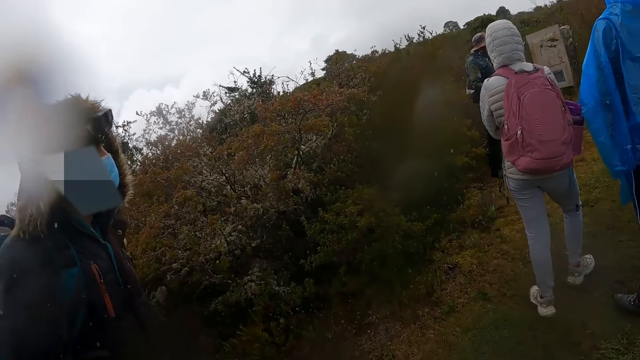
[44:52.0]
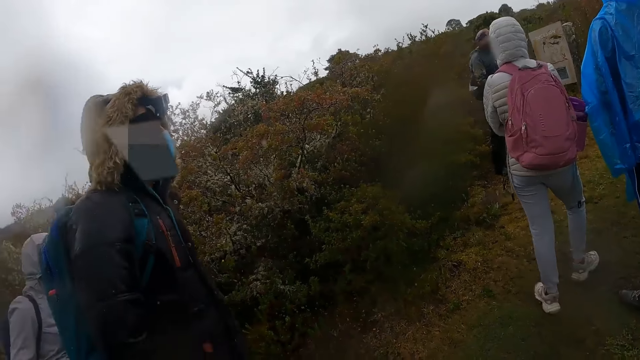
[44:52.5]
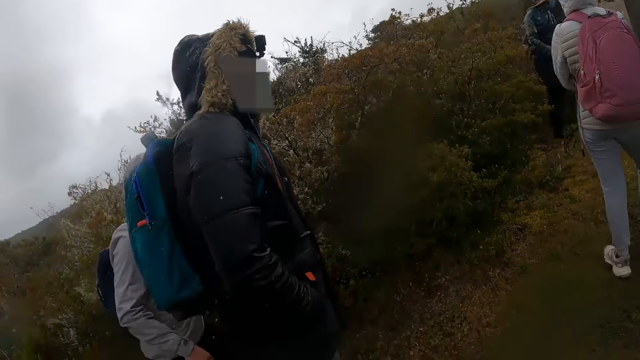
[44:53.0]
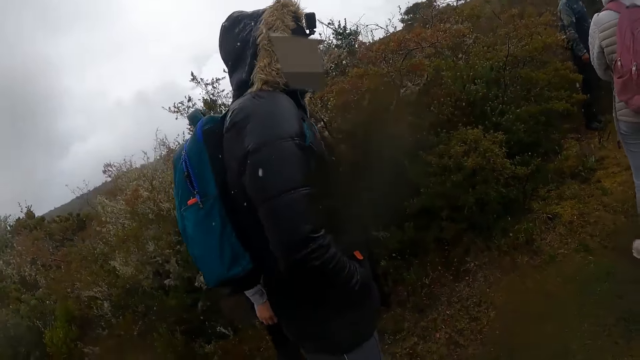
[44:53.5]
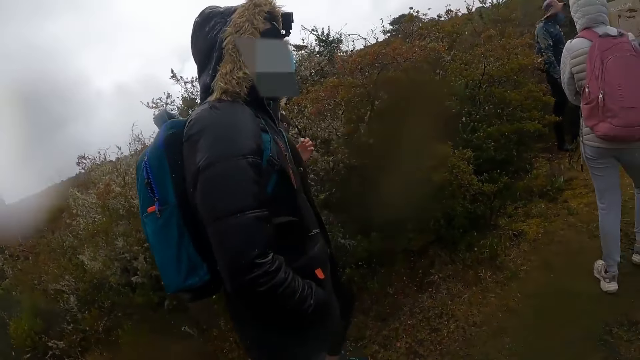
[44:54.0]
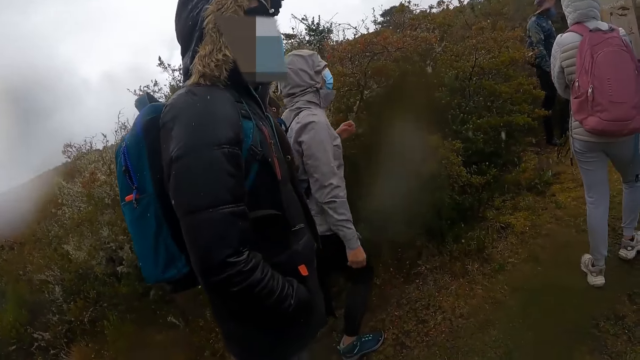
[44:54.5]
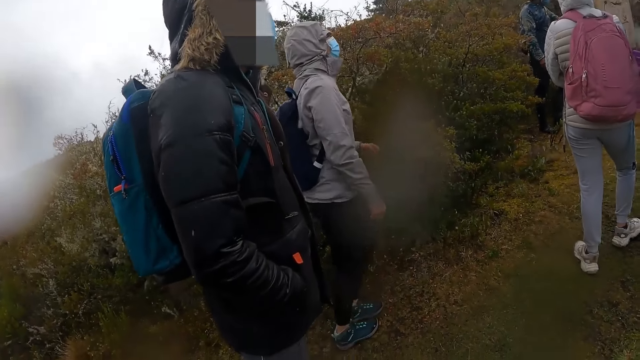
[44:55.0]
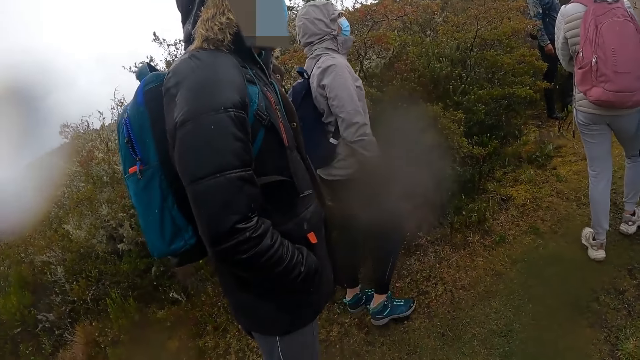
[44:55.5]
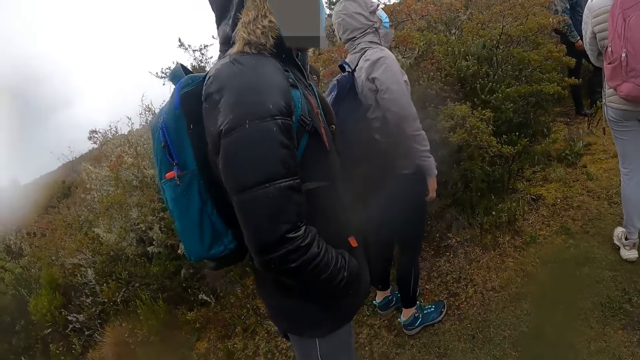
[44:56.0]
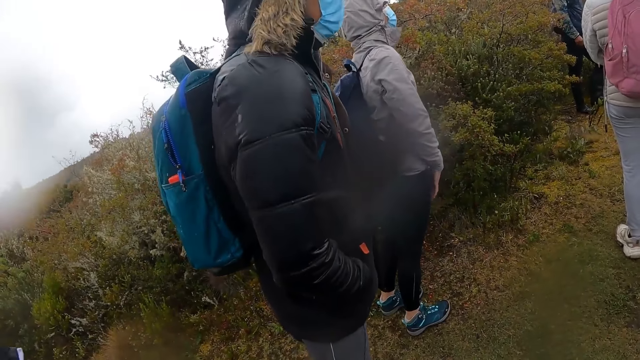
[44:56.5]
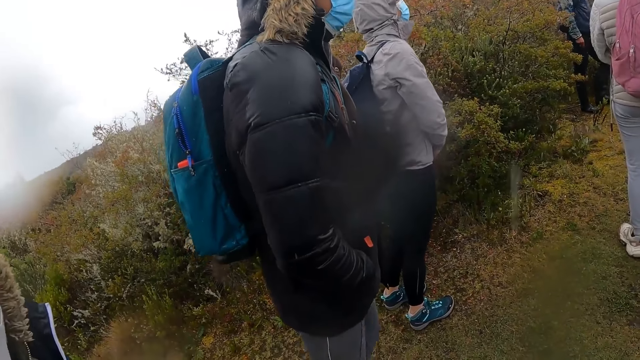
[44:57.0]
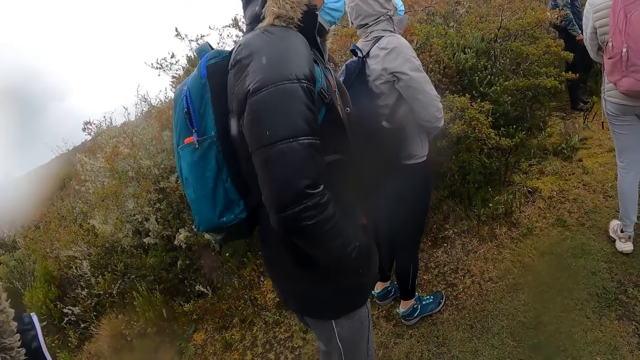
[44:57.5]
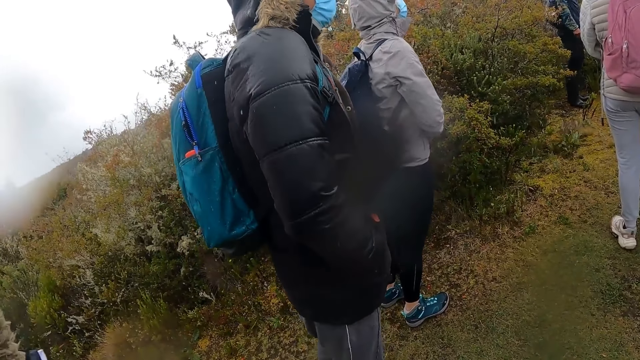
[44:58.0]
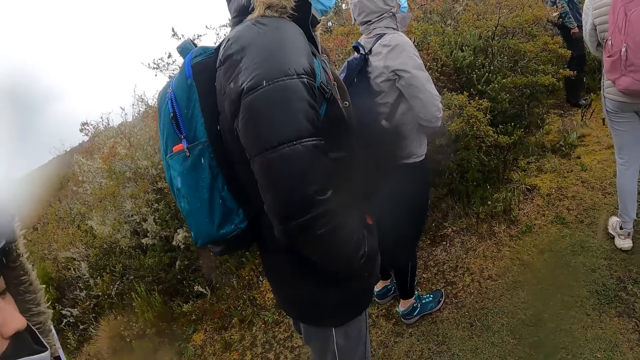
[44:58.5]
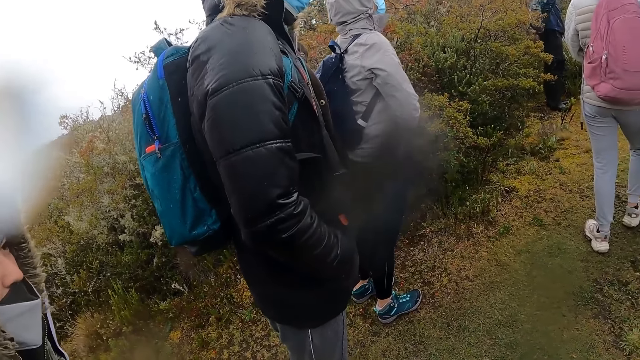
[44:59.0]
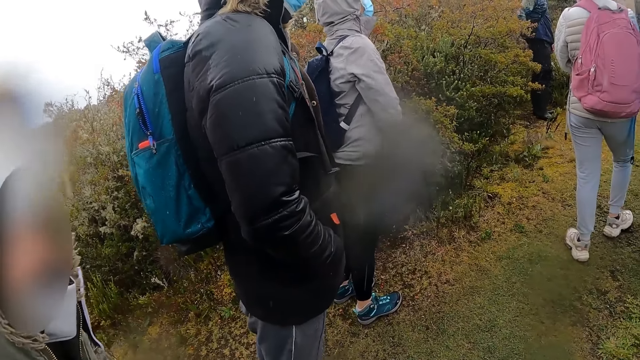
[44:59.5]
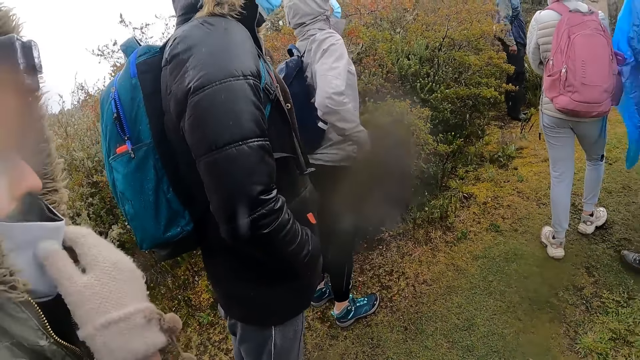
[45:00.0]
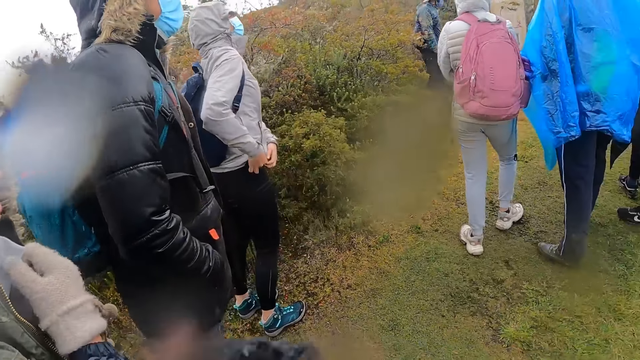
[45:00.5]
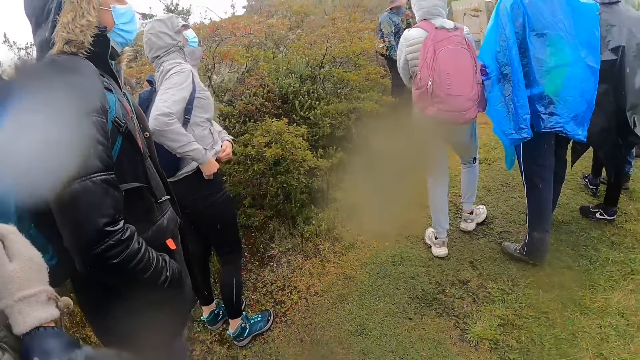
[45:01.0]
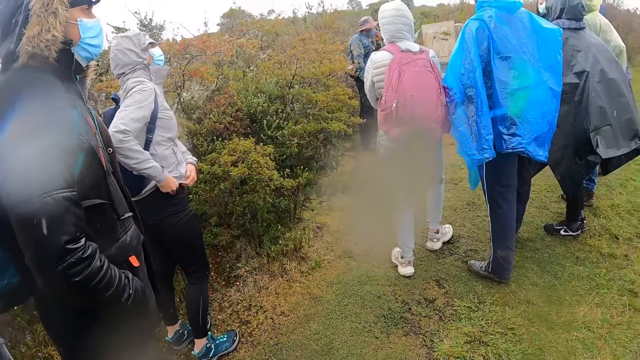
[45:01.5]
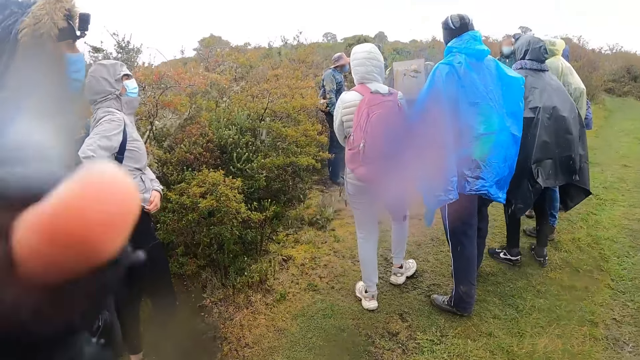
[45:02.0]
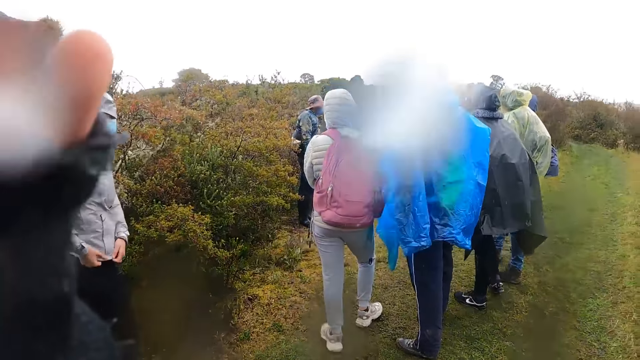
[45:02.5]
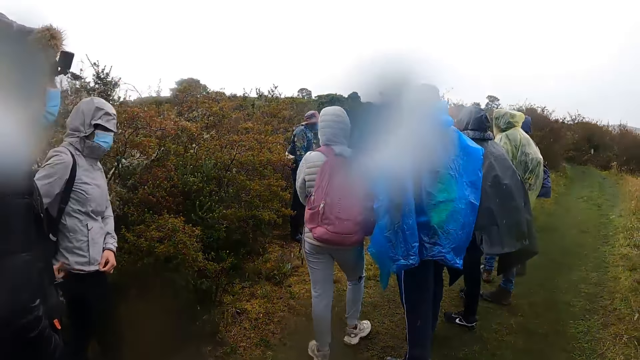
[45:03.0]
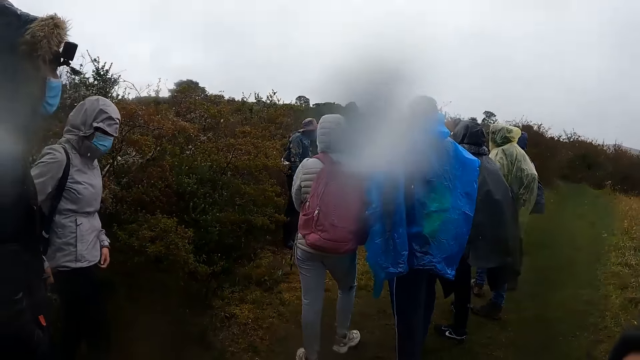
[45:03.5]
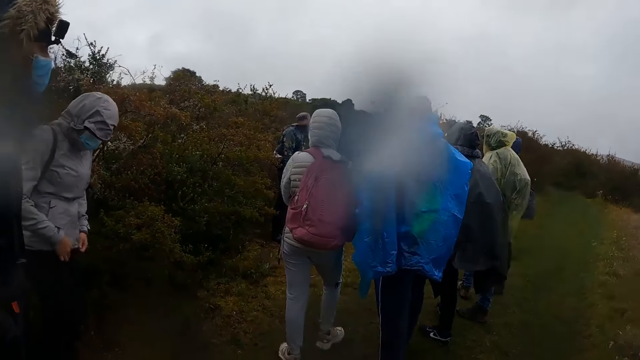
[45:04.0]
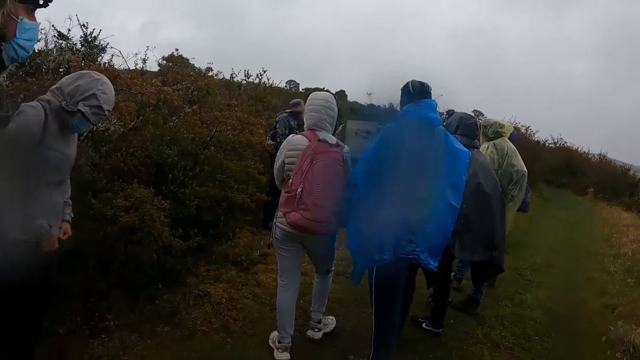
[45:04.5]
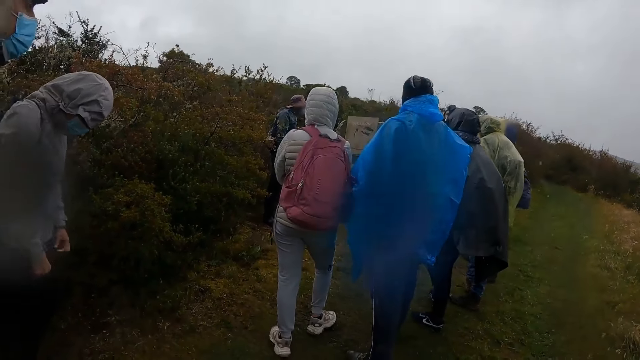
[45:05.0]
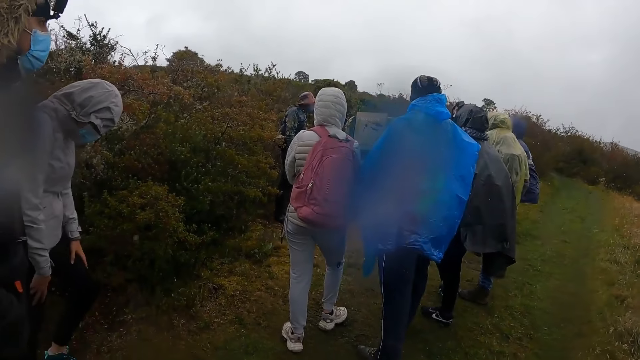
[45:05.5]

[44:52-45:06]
The camera wearer stands on the path. A woman adjusts a facemask on her face with her right hand. Another woman adjusts a jacket on her with her hands. The camera wearer touches her face with her left hand. She touches the camera on the head.

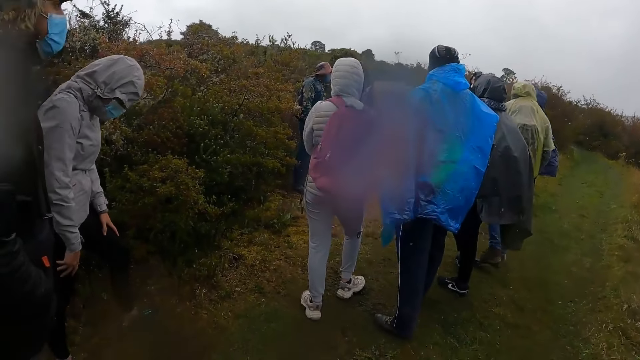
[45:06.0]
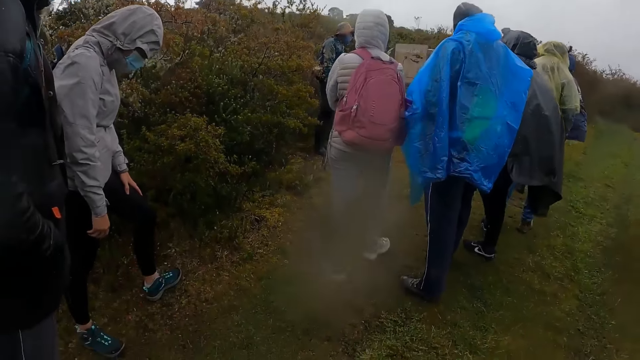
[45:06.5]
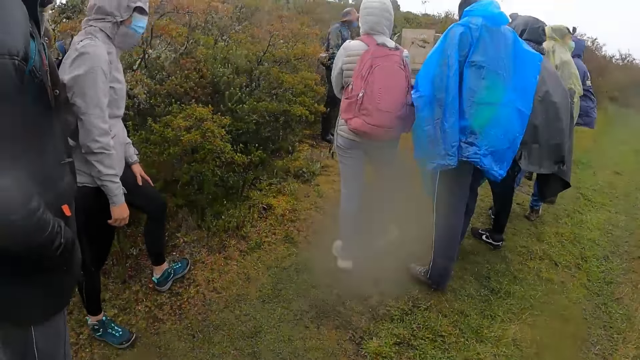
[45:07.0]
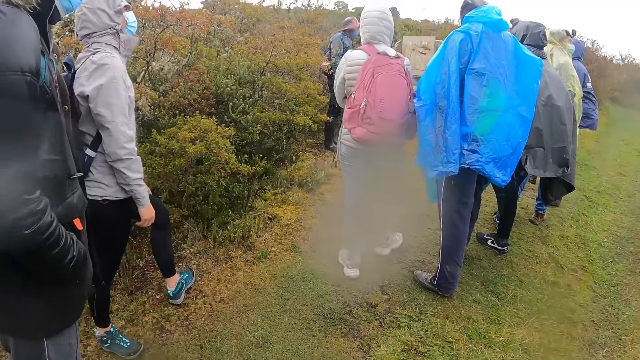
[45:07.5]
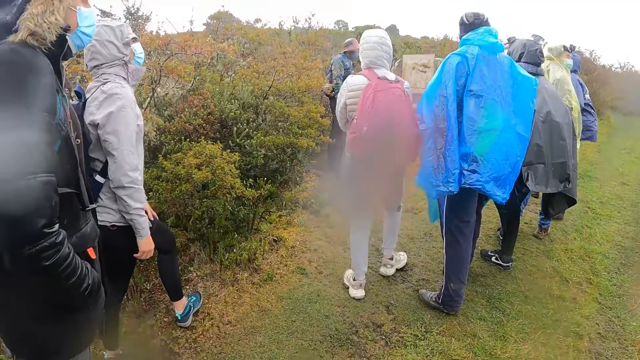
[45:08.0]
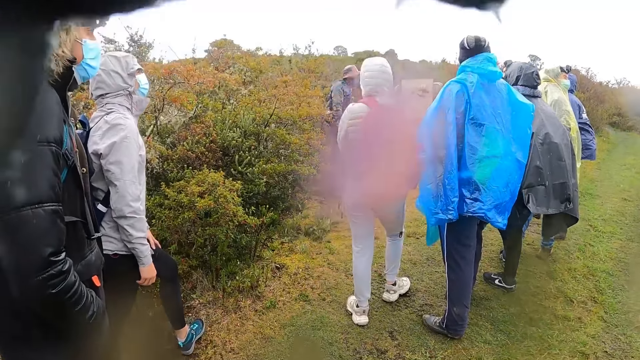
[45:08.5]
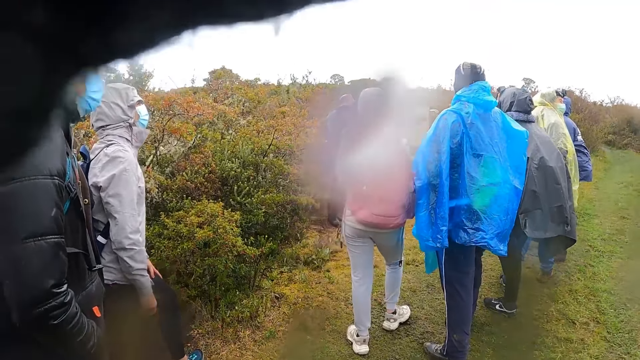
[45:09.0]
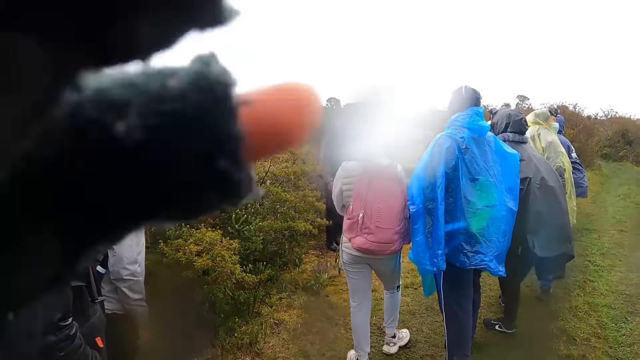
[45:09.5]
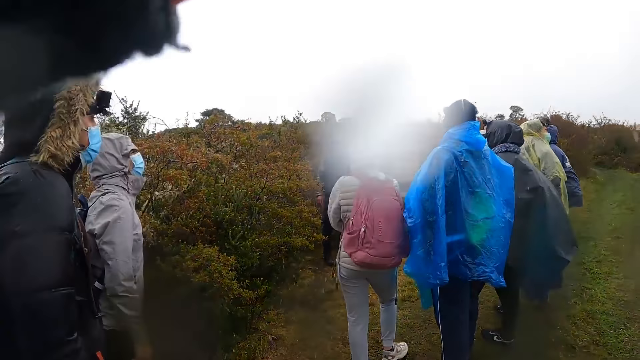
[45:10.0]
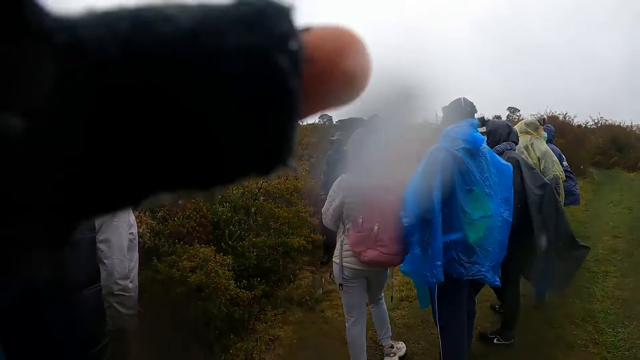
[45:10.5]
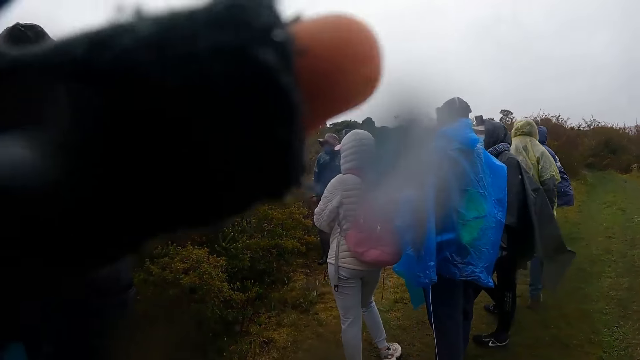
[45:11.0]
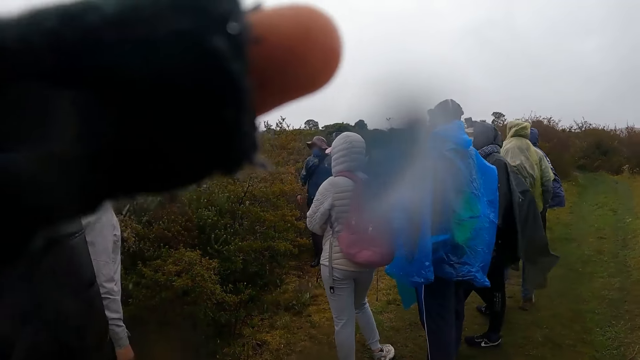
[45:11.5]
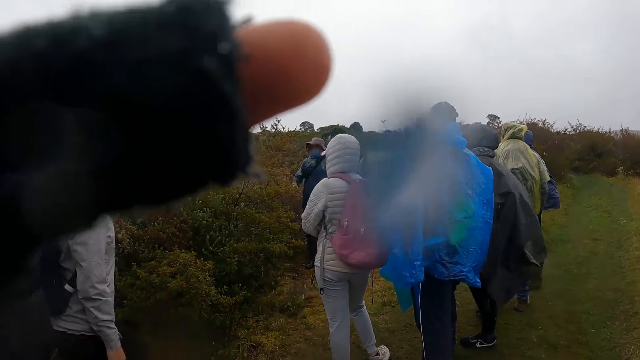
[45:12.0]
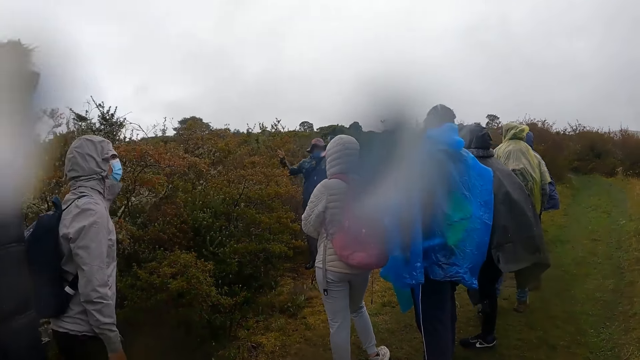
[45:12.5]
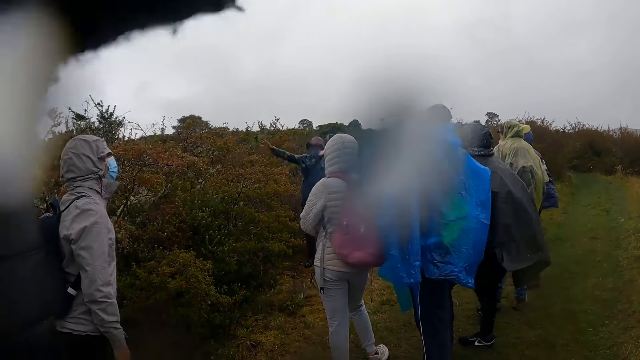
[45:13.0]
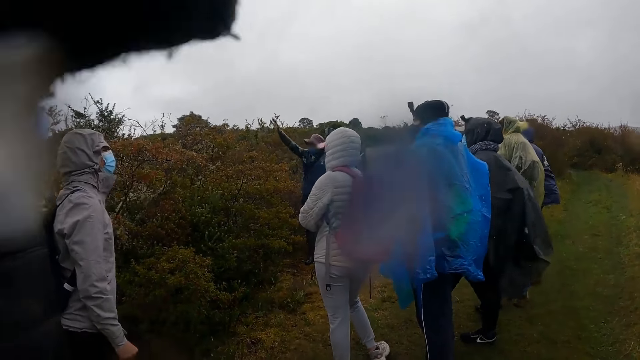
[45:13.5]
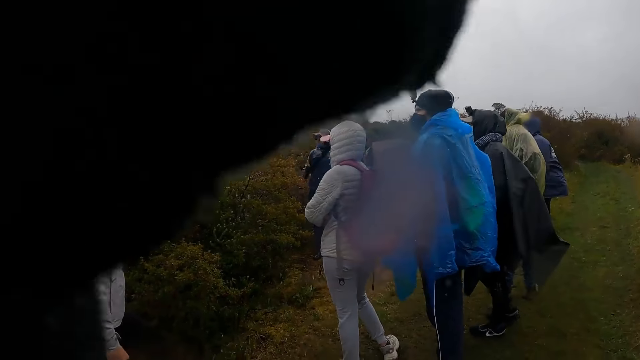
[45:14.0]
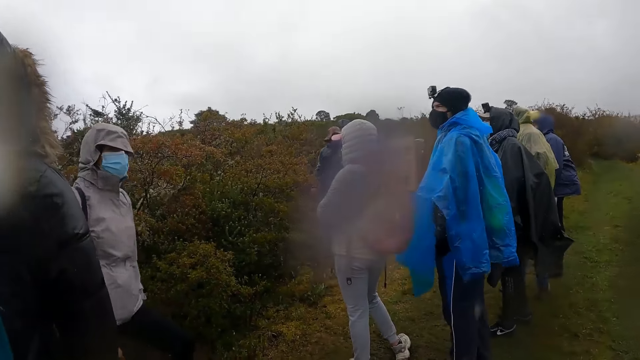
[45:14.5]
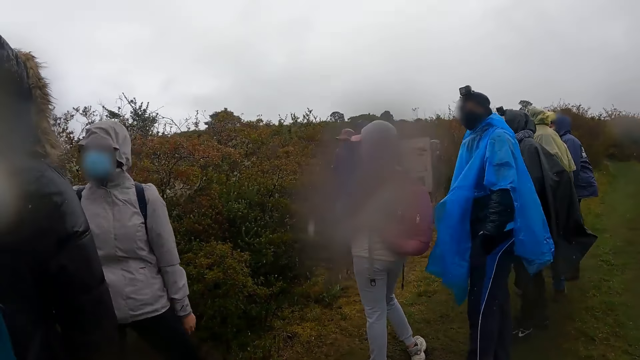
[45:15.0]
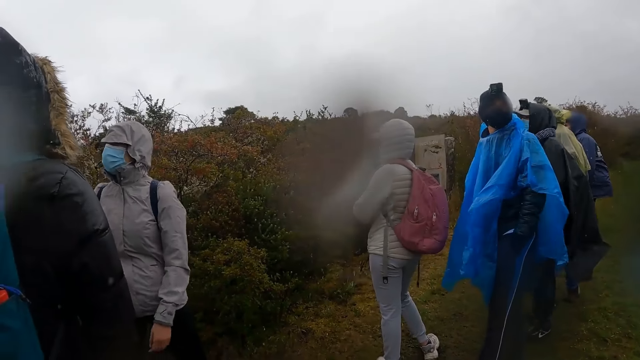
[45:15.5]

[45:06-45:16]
The camera wearer touches her face with her left hand.
